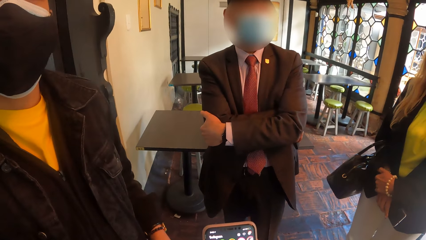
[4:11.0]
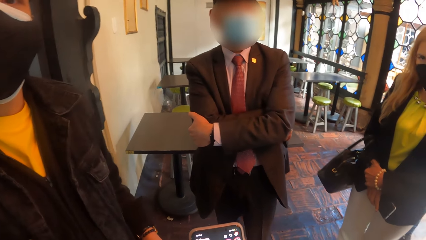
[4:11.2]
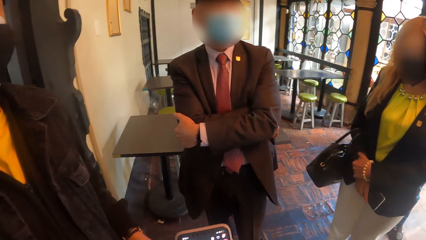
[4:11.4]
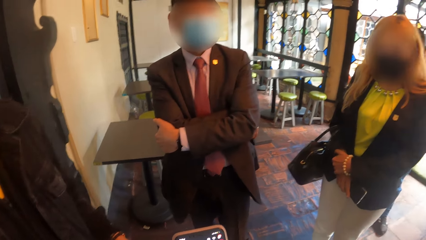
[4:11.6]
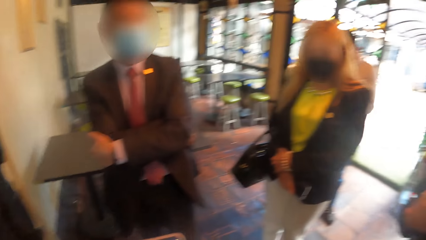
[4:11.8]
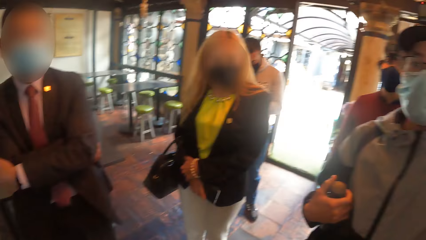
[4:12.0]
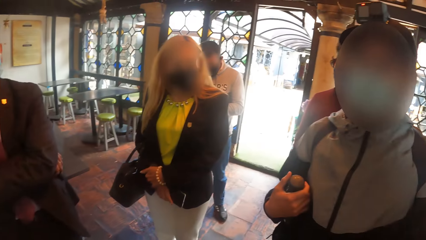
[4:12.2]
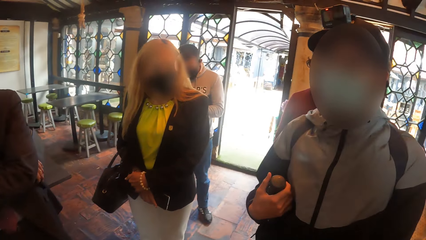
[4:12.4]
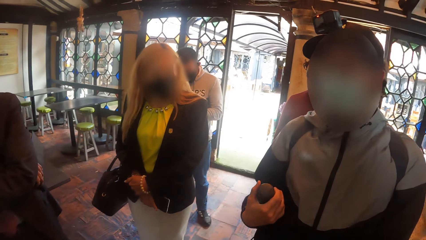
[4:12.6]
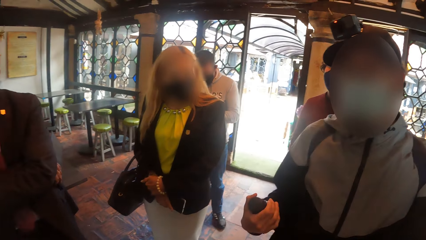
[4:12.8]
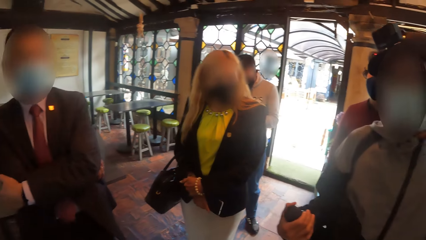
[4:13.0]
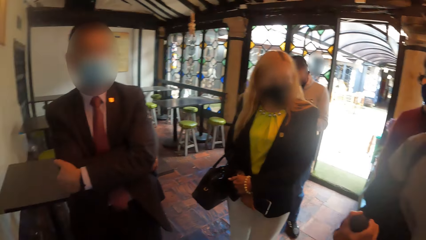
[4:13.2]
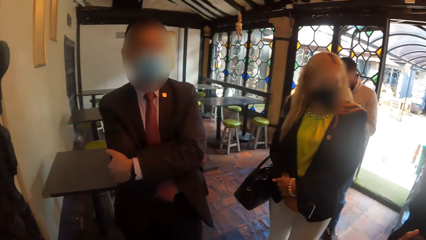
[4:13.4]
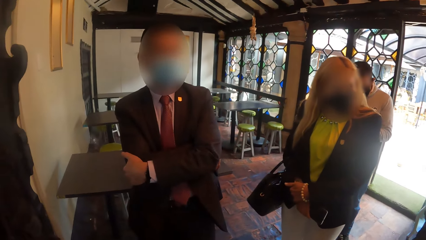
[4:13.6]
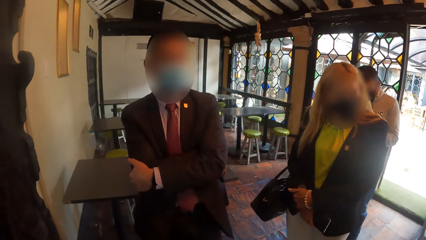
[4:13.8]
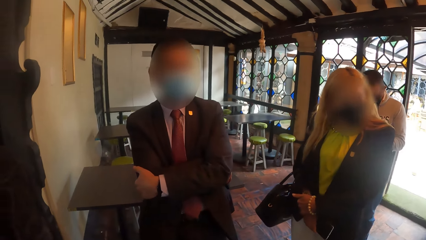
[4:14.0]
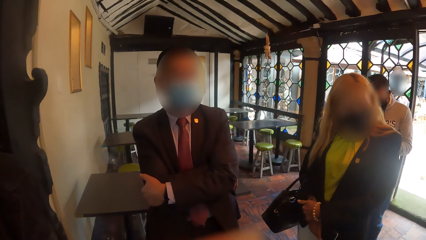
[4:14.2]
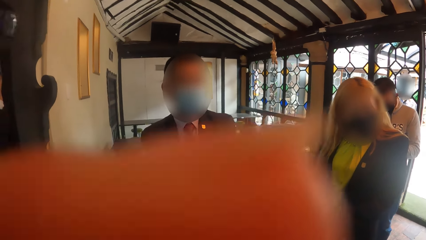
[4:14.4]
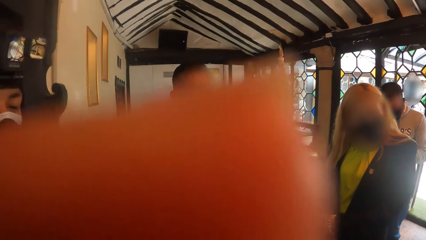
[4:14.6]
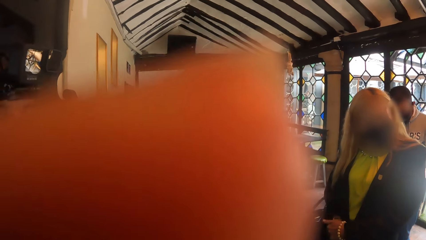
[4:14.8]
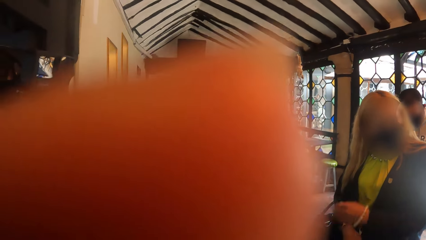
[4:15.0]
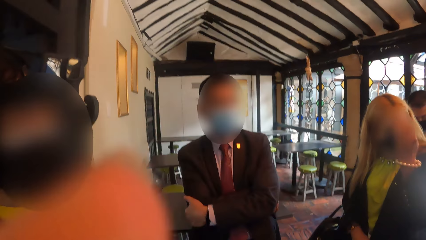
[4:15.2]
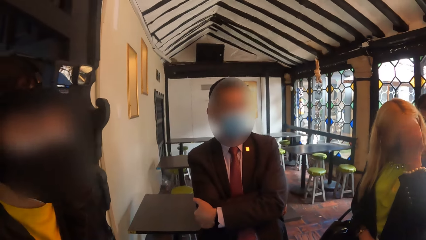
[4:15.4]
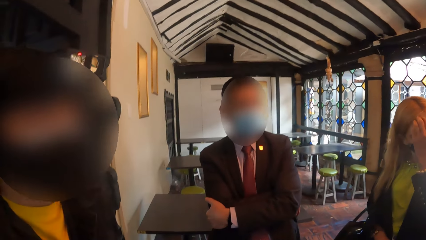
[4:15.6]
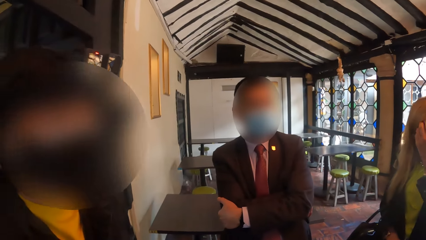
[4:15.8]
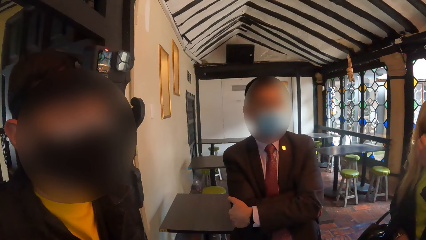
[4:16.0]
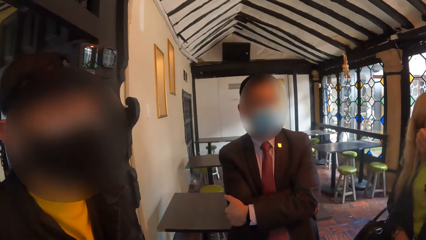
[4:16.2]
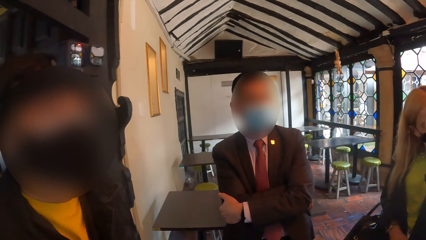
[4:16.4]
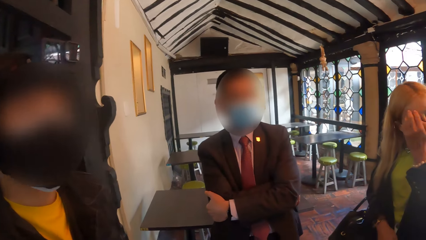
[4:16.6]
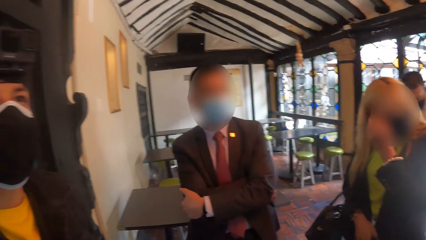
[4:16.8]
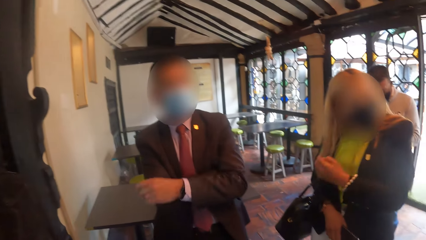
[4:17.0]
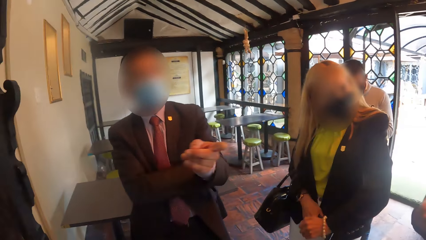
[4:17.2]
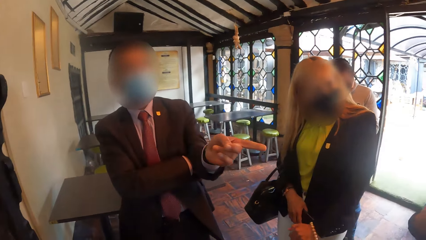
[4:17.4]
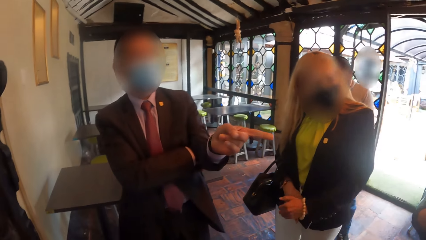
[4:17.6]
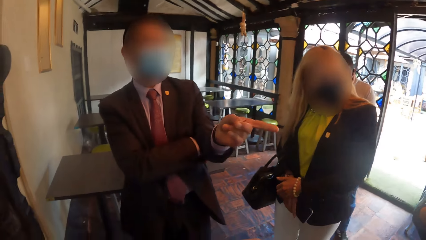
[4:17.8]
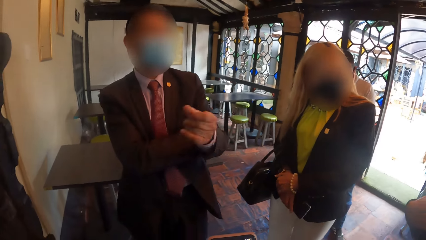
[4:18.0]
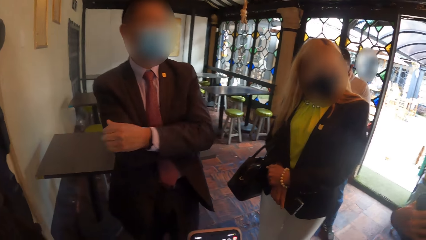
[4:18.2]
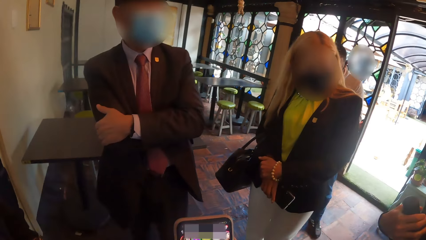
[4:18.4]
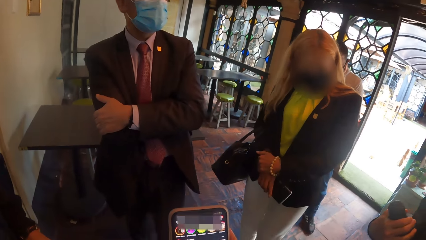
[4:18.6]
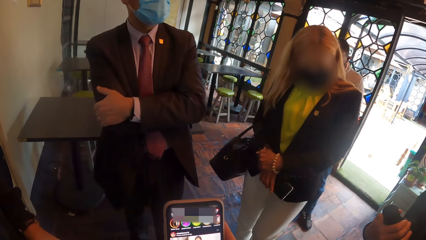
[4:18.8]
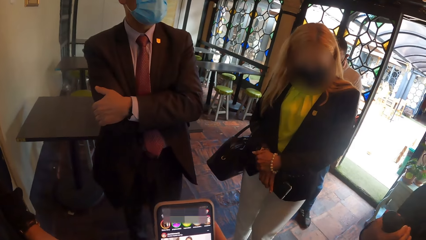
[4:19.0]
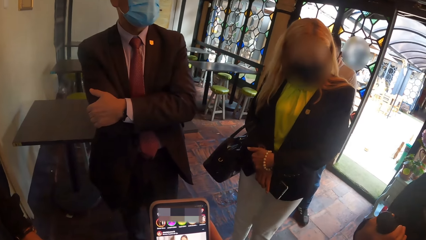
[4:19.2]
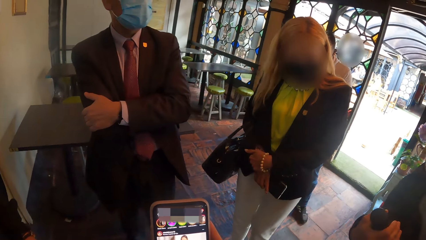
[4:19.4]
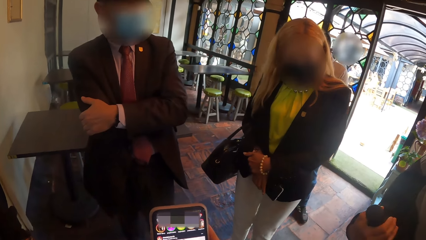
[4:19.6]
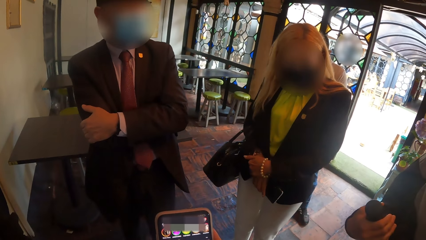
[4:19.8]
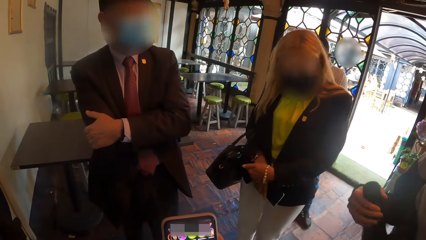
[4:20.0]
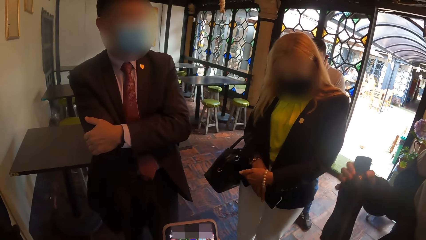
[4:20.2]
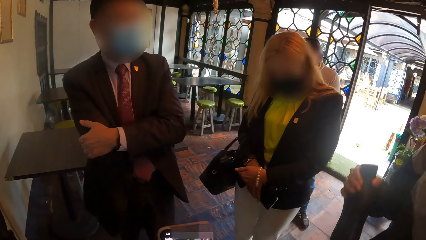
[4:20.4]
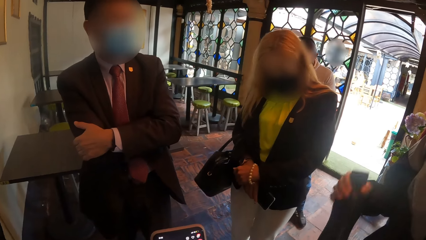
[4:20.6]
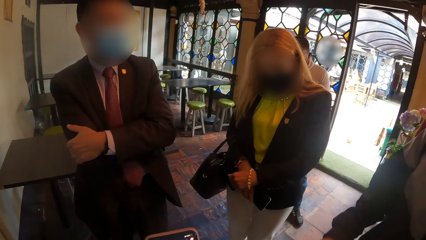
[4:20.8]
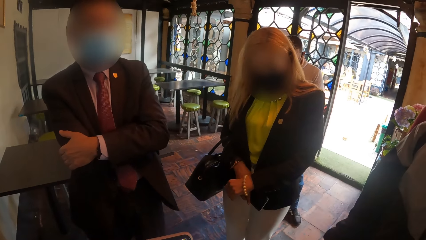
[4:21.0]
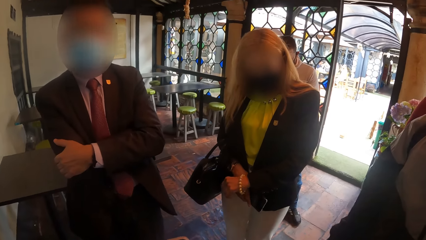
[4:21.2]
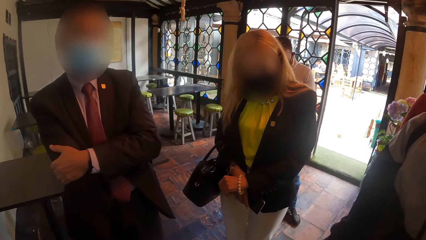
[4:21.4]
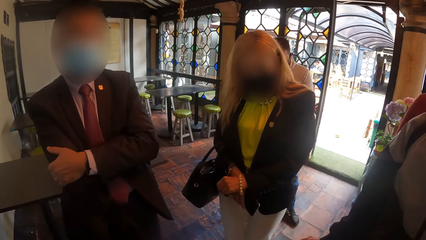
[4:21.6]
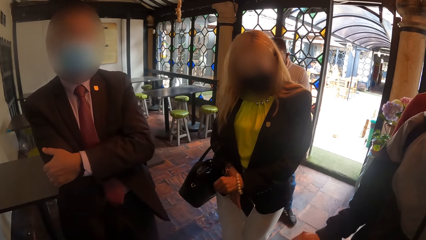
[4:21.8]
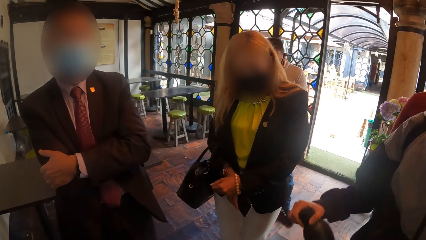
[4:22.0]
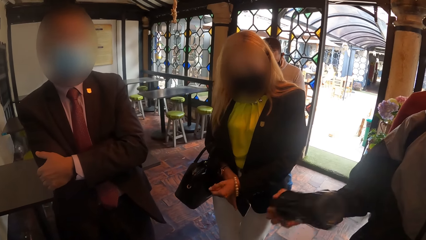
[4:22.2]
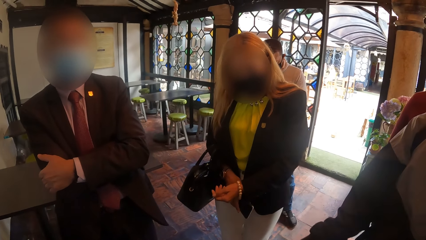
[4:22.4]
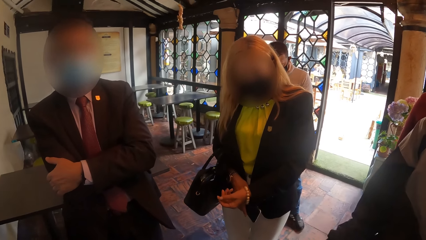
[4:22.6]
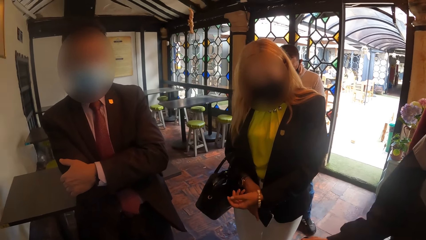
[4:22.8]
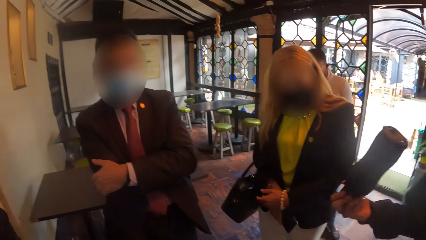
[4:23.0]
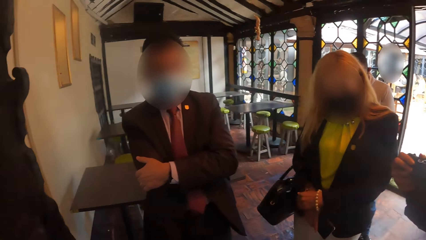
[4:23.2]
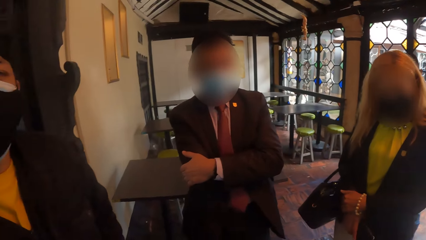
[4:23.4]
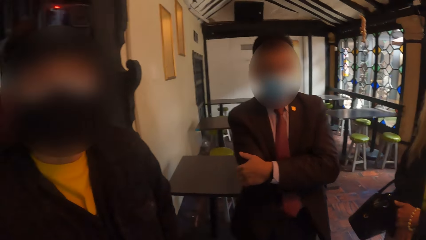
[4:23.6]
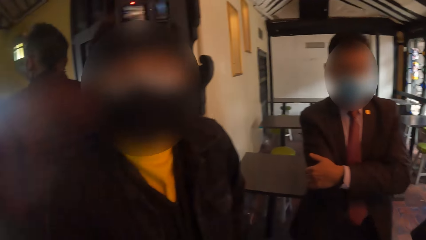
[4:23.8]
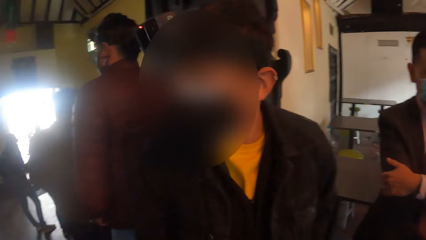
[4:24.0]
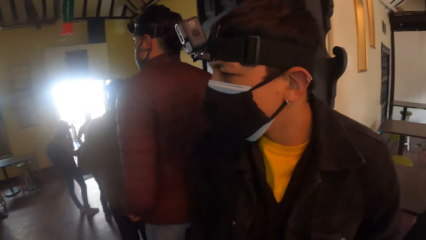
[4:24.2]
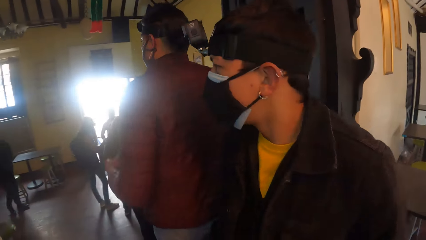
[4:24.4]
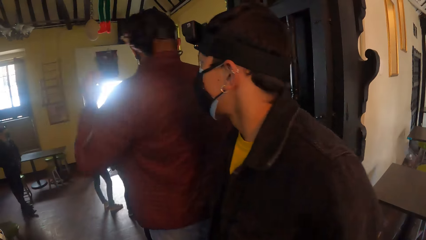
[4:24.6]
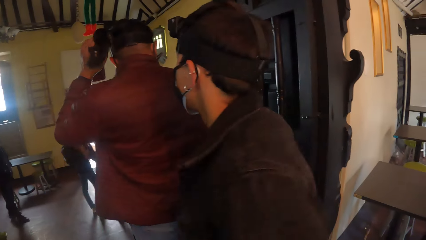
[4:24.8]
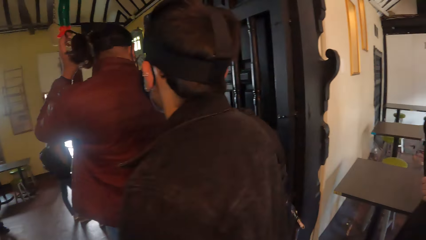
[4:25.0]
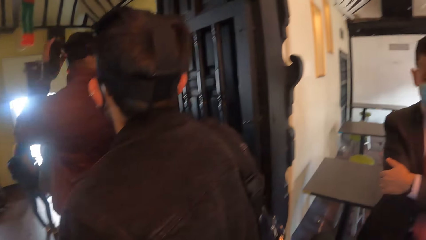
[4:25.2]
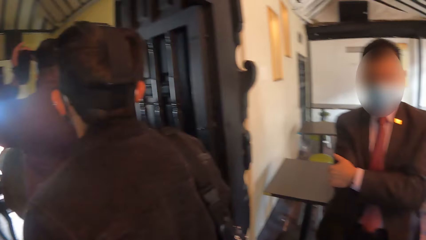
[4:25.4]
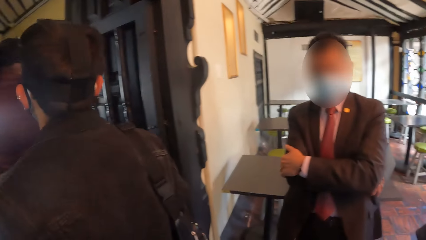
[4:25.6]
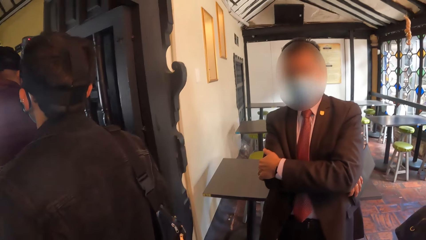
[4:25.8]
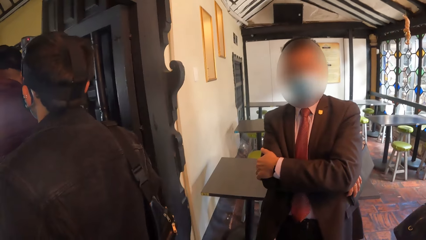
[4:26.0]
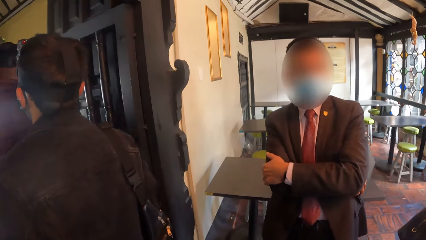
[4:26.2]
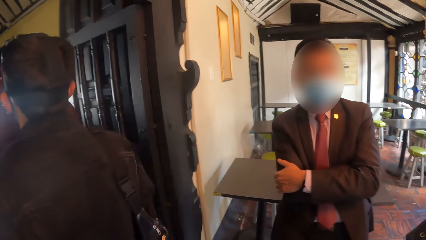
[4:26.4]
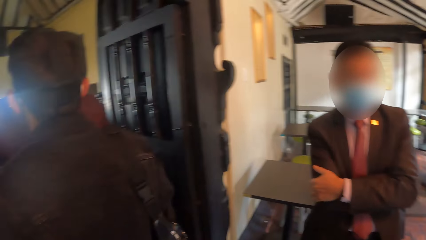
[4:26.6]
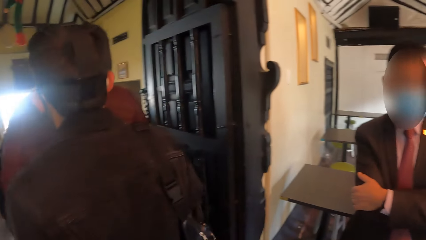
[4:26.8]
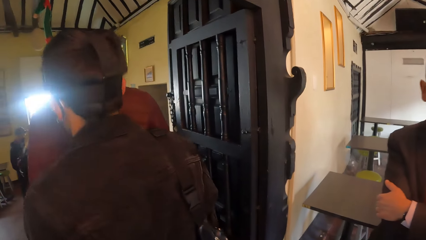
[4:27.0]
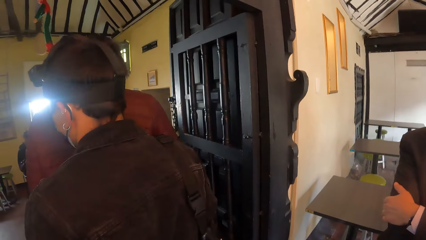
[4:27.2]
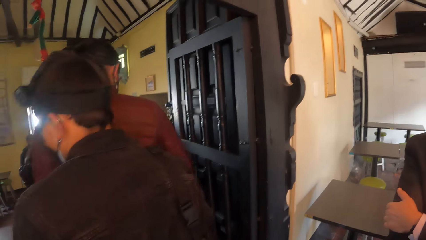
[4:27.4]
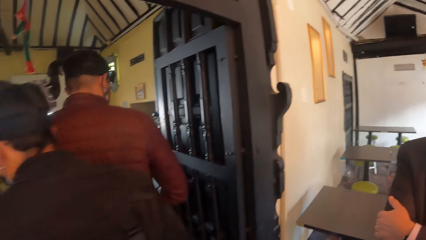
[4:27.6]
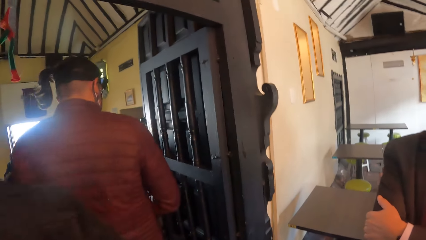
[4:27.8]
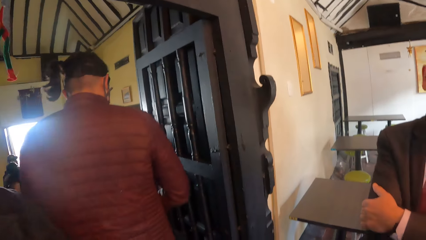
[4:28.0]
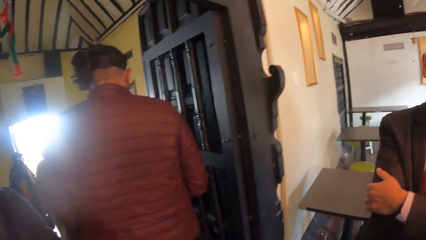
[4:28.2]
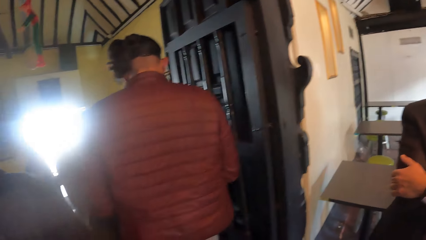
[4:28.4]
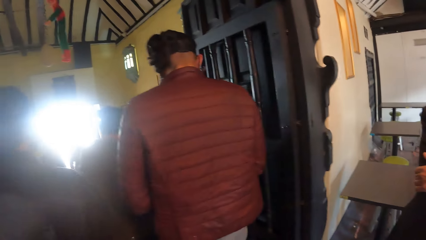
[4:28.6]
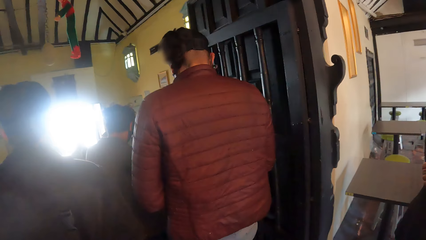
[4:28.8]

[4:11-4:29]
The camera wearer looks around in the restaurant. He touches his face with his left hand. He lifts his hand. A woman touches her face with her left hand. The camera wearer converses with a man, another woman, and a third woman in the room. A man points towards another man. The camera wearer operates a phone. The other man uses gestures. The camera wearer looks around in the restaurant. Another man approaches the group of people in the room. Another man moves around in the restaurant.
